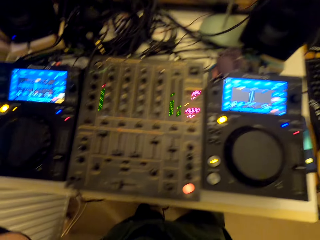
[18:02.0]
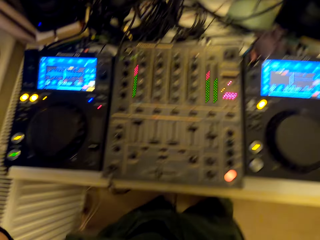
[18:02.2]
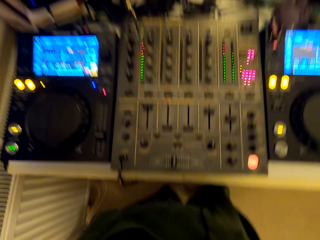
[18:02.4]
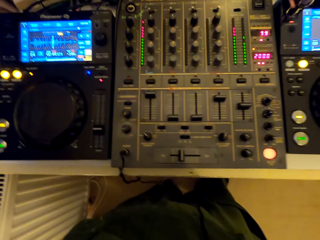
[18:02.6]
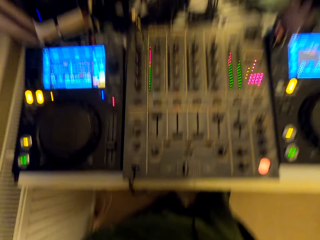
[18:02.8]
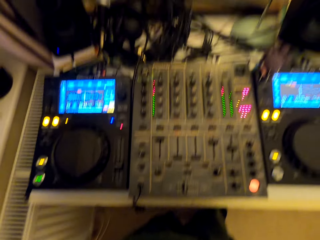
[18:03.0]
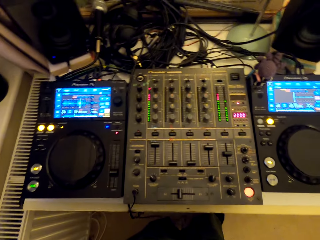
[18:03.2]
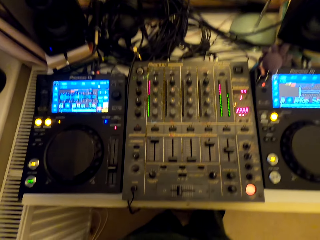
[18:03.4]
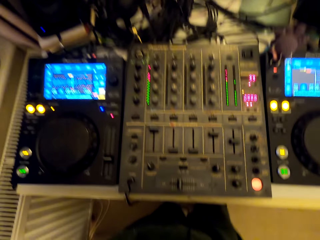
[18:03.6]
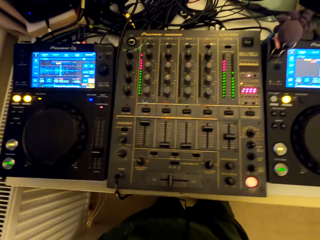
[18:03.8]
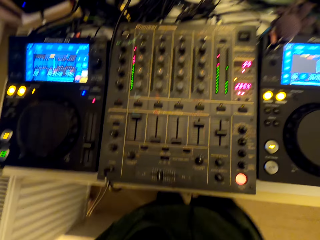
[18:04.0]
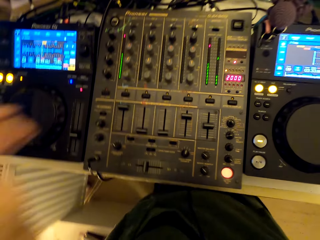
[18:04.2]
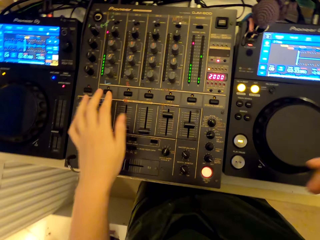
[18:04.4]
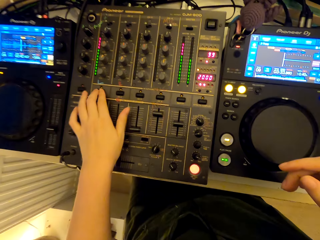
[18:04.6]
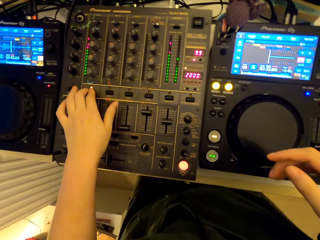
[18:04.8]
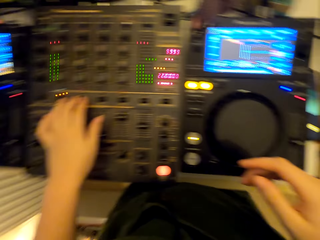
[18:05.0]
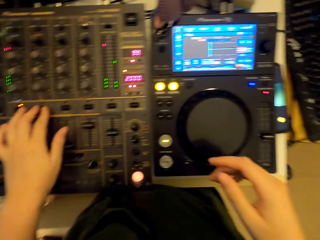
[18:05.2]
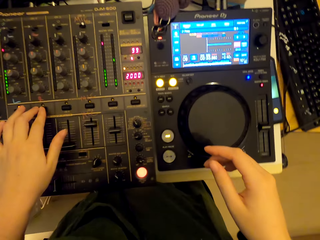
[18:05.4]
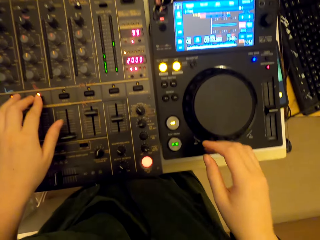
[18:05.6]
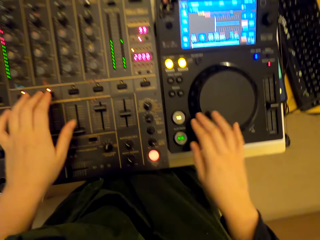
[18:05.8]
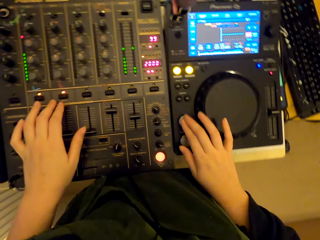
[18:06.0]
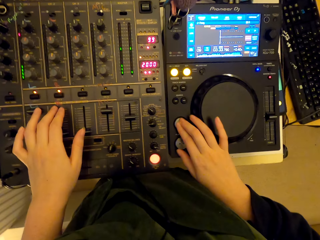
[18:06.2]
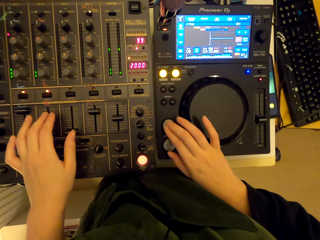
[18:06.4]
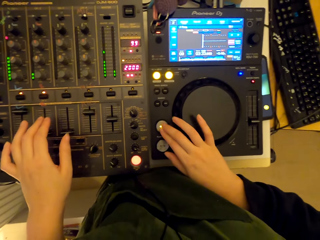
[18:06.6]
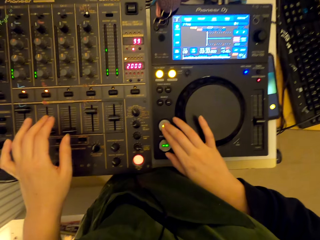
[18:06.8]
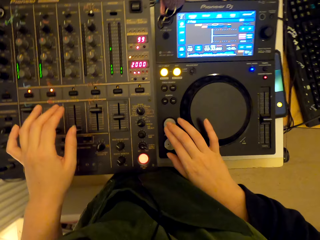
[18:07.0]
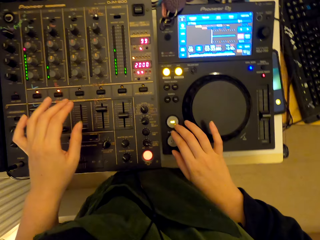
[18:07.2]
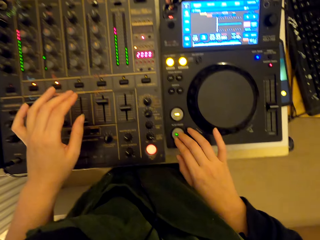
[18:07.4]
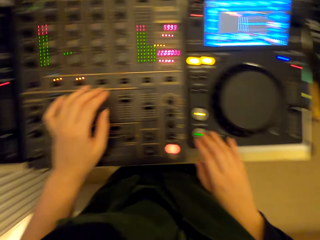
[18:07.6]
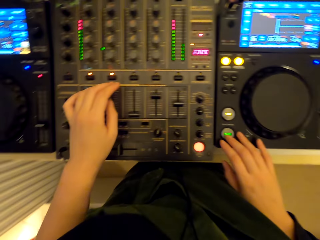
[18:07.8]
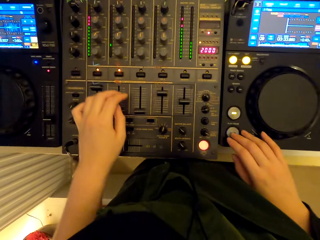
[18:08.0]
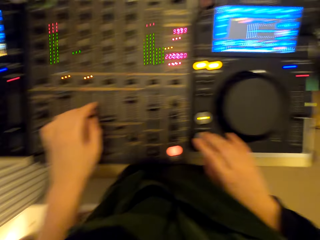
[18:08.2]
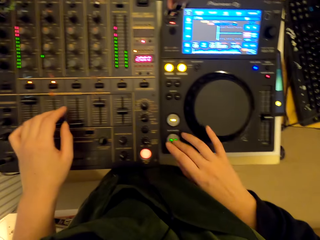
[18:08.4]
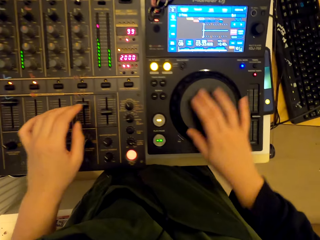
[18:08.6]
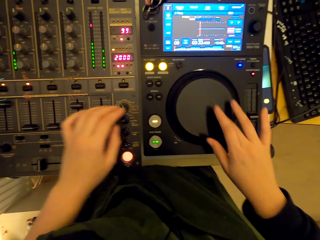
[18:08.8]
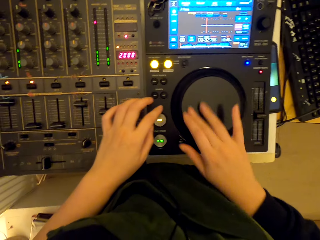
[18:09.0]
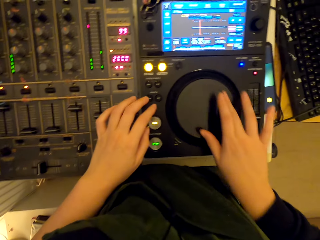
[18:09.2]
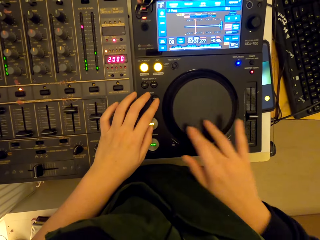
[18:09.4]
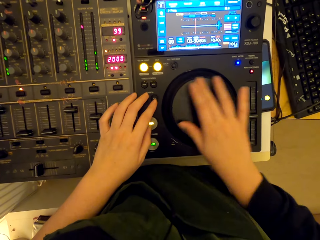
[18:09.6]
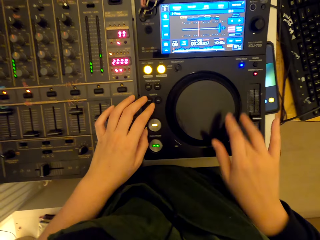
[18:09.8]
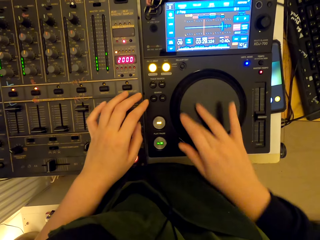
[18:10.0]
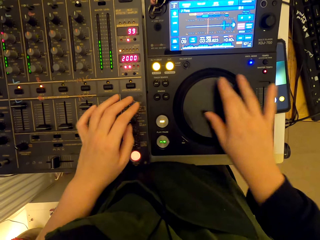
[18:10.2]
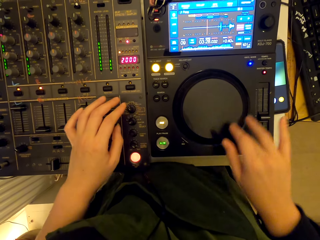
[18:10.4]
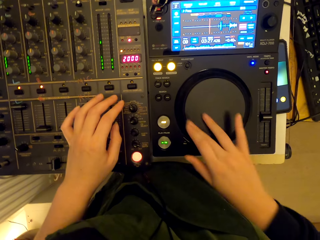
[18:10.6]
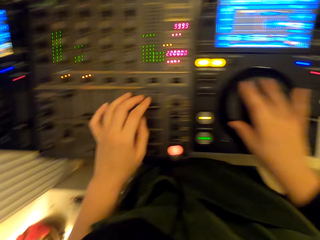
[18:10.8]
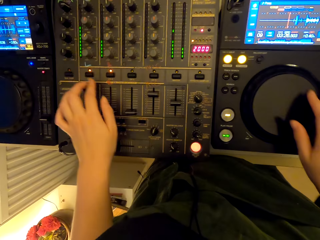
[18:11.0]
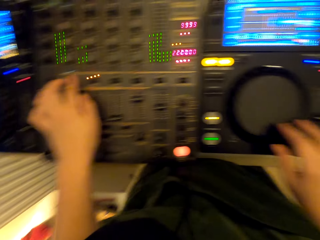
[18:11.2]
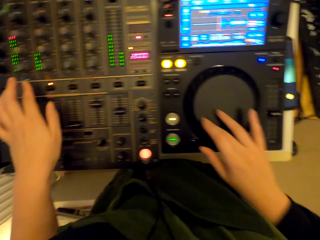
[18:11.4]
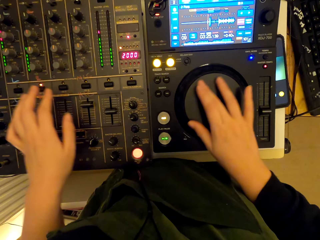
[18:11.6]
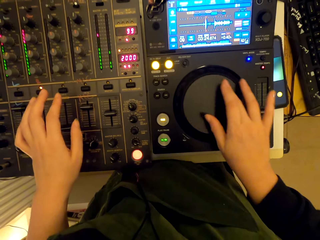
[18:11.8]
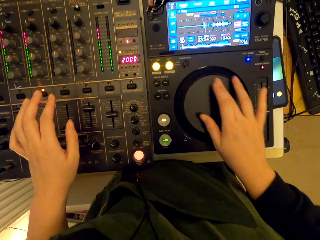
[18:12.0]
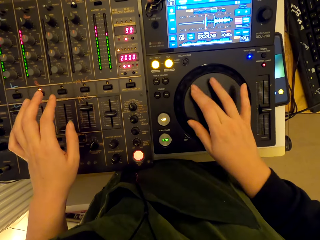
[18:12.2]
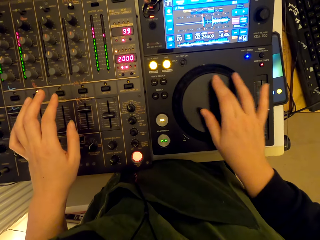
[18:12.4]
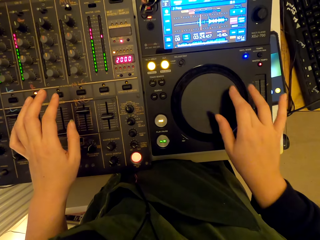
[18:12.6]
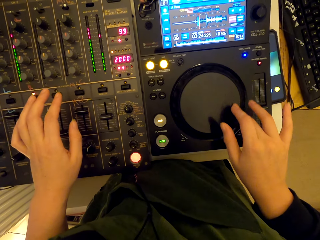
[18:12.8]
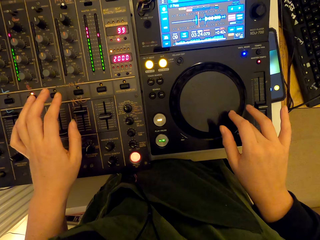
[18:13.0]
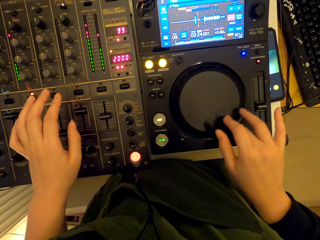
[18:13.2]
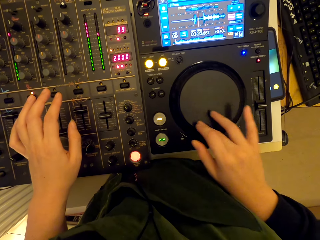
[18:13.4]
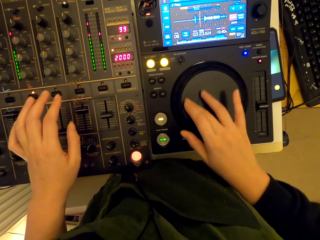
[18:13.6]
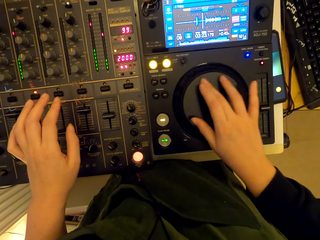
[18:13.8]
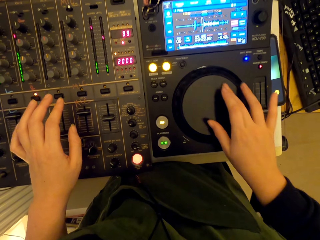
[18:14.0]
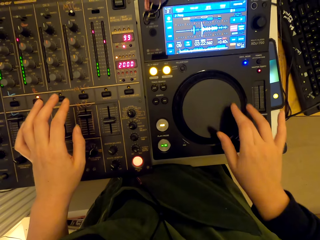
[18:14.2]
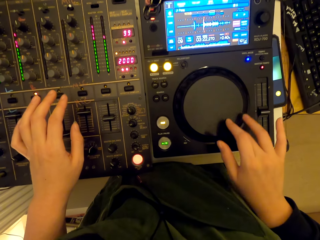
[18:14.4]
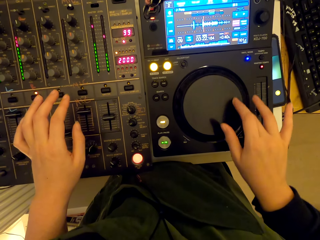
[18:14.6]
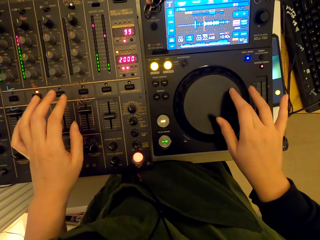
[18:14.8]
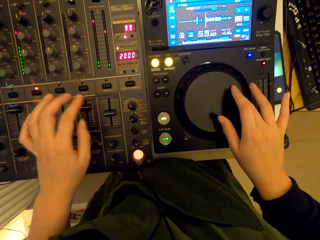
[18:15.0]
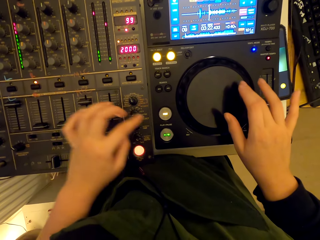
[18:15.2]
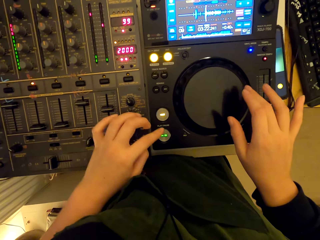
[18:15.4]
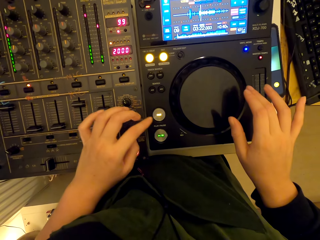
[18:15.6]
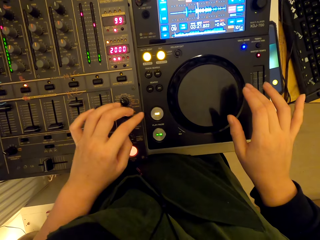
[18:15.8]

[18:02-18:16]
The camera wearer stares at the turntable mixer. They operate the turntable mixer. They press the buttons. They spin the jog wheel. They press the button. They spin the jog wheel.

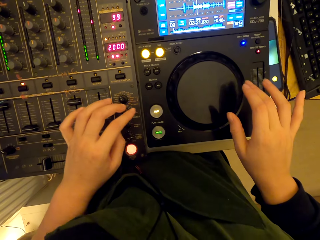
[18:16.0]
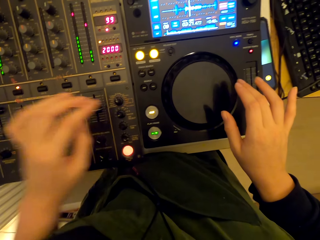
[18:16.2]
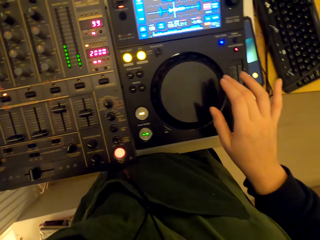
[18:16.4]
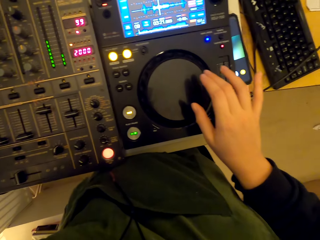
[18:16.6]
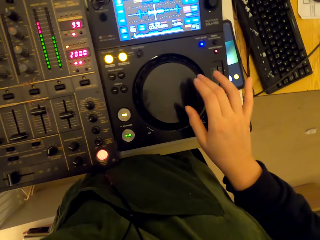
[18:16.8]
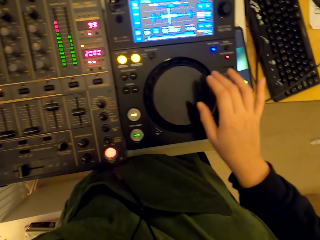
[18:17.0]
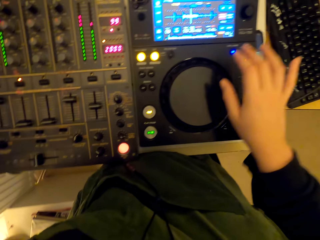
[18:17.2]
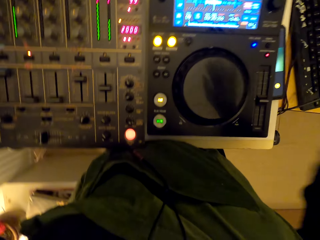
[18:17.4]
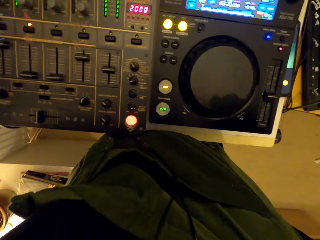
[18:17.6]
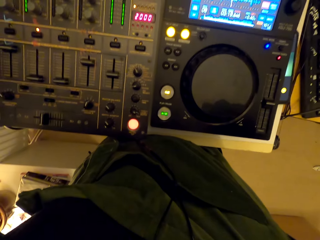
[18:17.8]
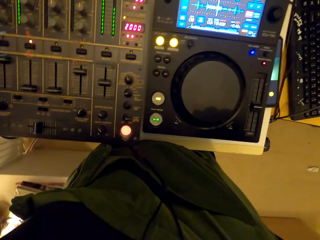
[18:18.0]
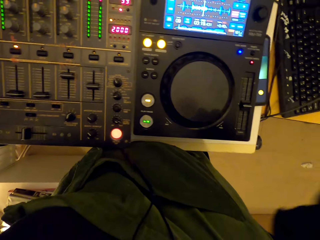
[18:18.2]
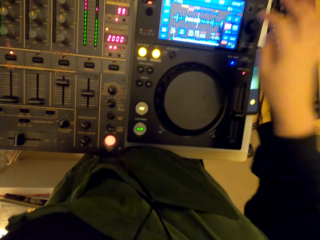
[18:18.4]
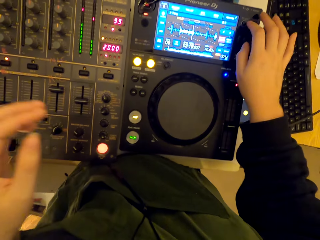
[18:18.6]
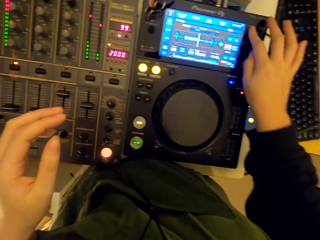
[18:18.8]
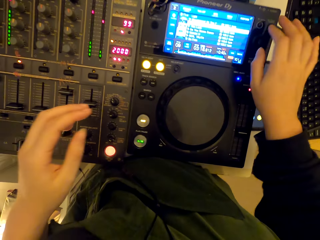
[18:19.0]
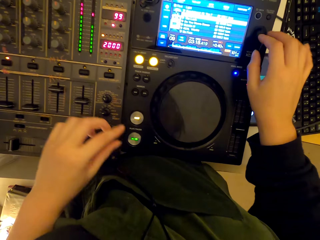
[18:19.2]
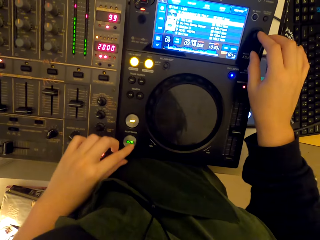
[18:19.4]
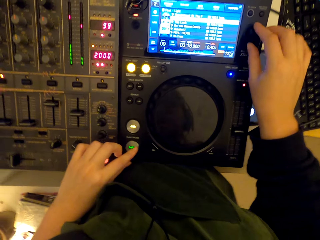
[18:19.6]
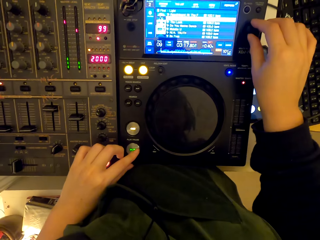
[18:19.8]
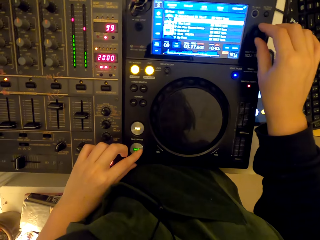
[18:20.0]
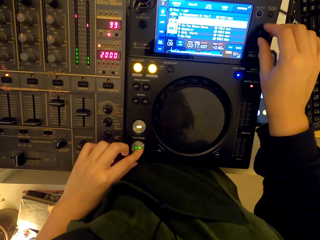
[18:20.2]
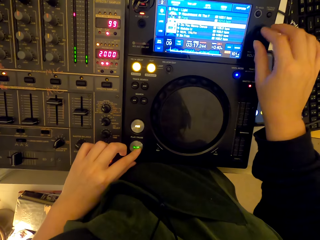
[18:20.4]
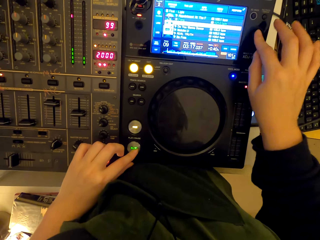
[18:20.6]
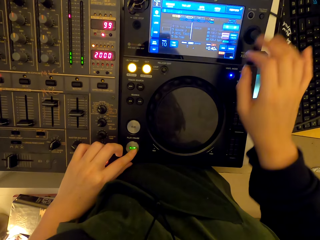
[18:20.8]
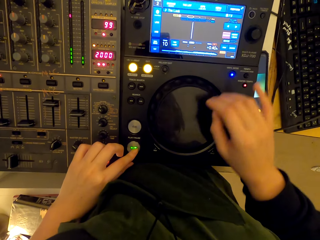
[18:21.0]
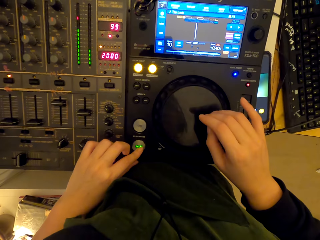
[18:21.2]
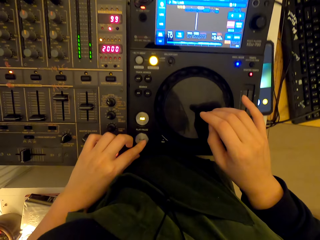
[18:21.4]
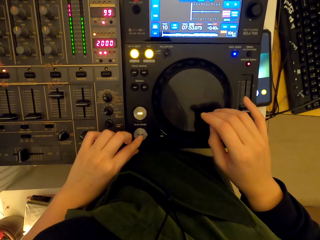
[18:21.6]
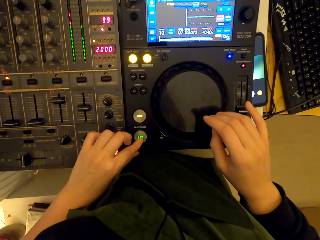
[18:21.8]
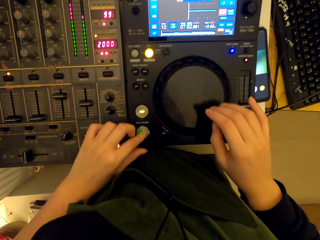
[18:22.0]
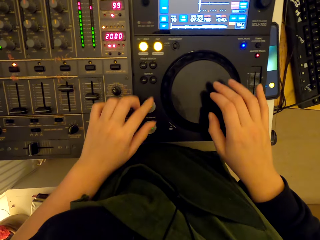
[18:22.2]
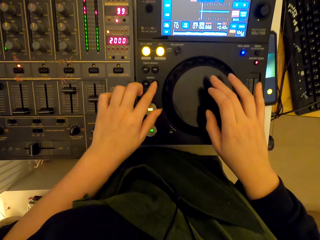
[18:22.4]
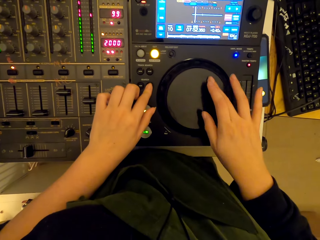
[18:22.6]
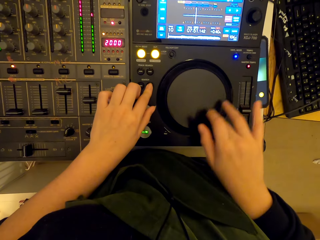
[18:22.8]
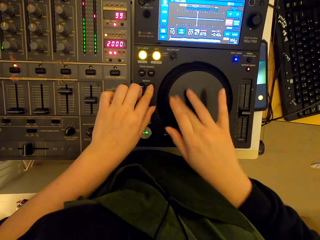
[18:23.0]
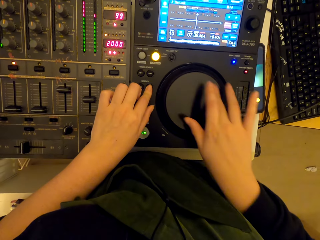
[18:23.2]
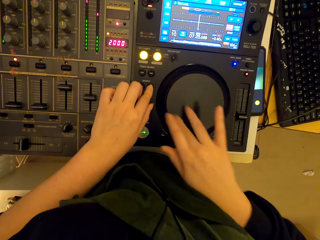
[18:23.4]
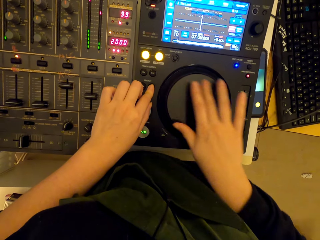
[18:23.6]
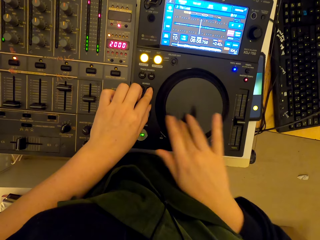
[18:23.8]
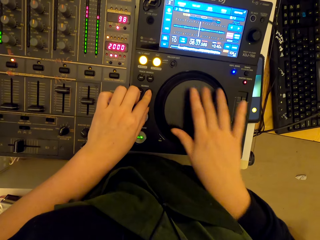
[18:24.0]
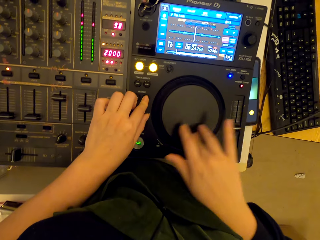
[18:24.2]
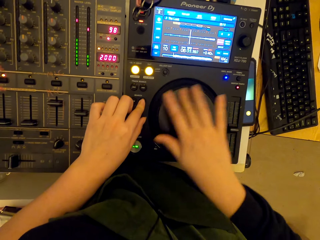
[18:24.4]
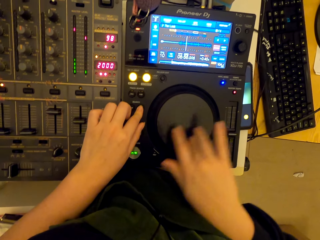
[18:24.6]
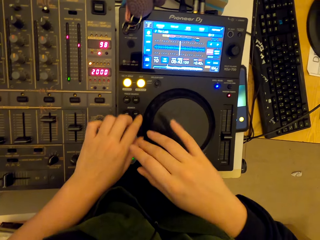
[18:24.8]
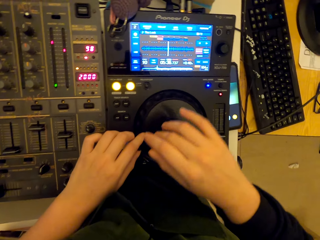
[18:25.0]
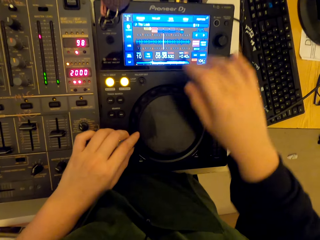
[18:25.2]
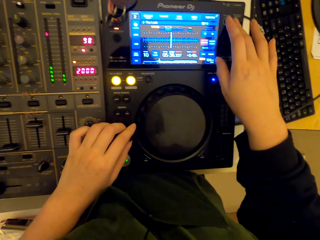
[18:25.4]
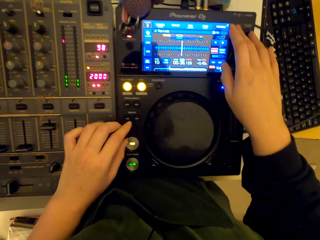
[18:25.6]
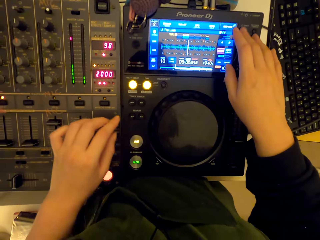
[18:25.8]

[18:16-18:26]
The camera wearer holds something. They press the button. They turn the knob. They press the button. They spin the jog wheel.
